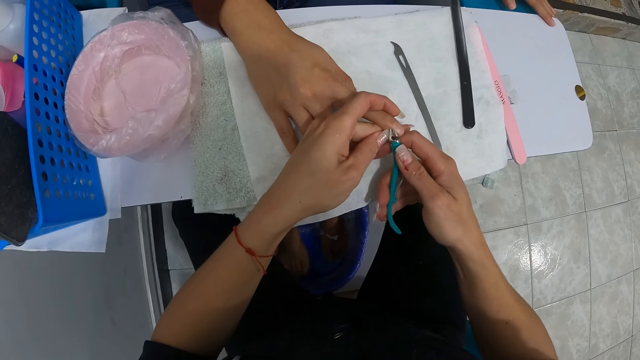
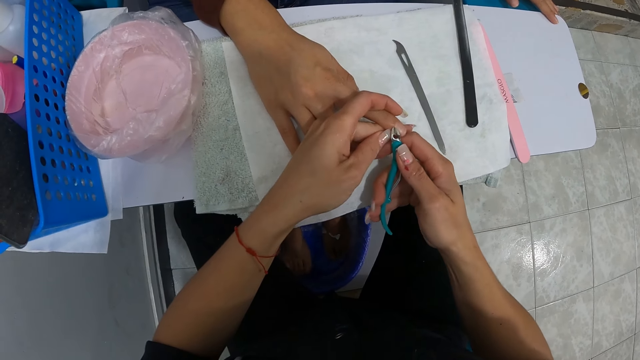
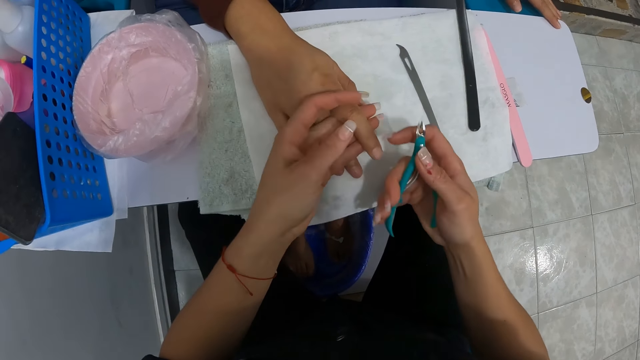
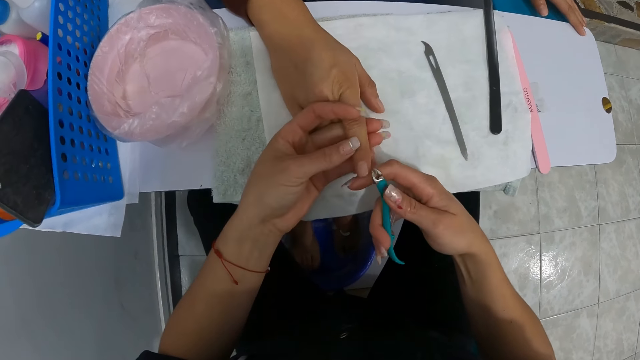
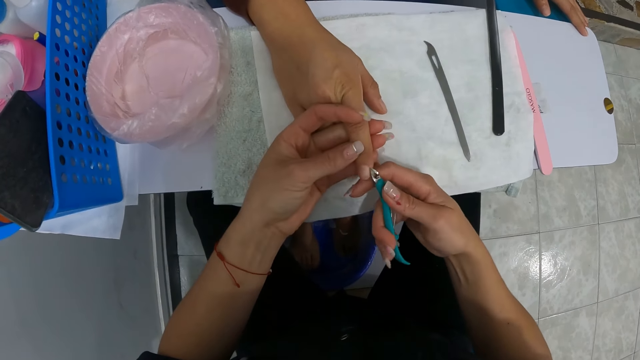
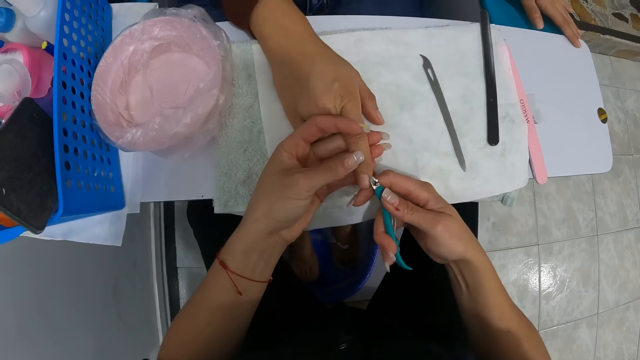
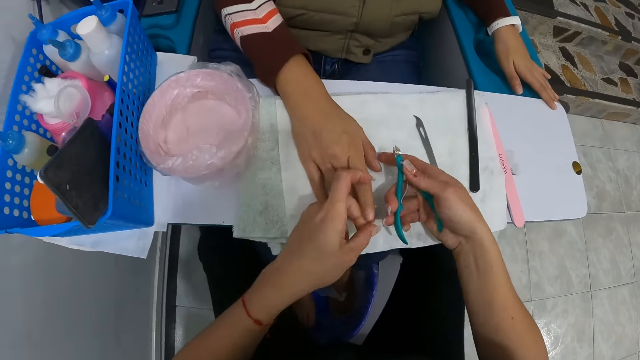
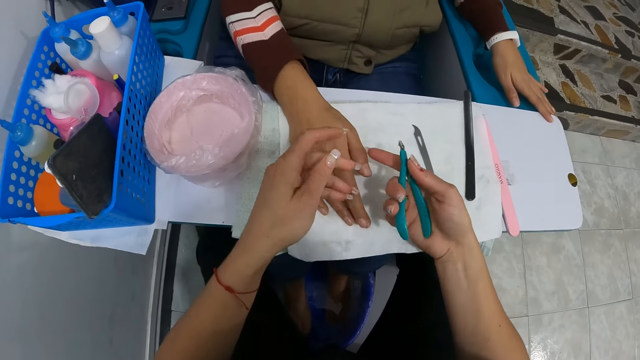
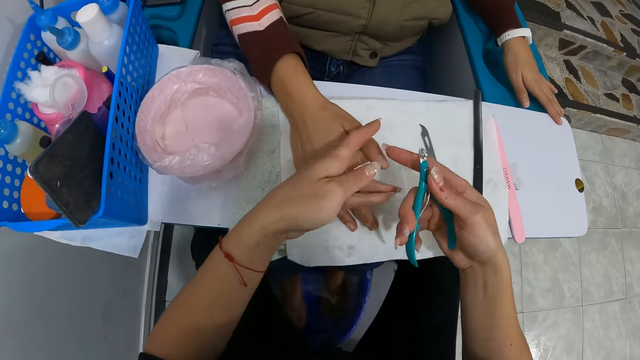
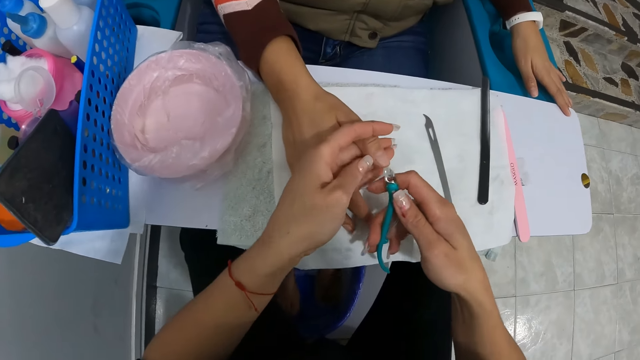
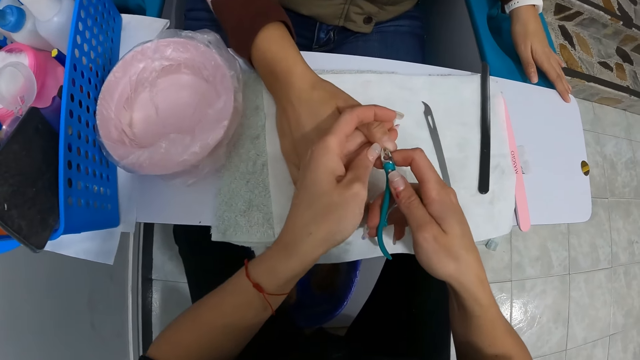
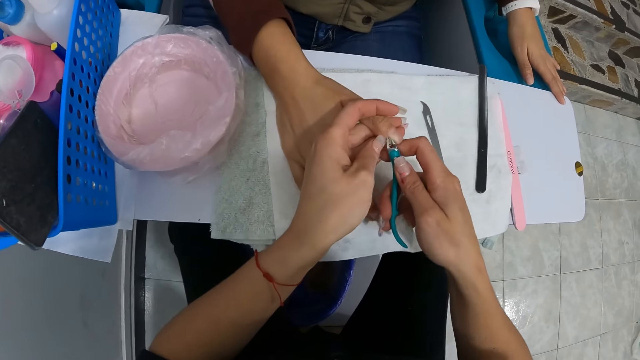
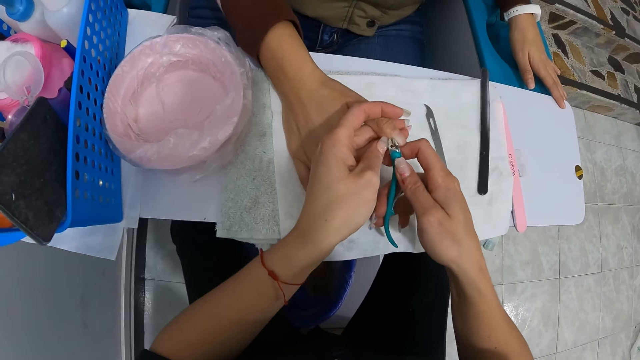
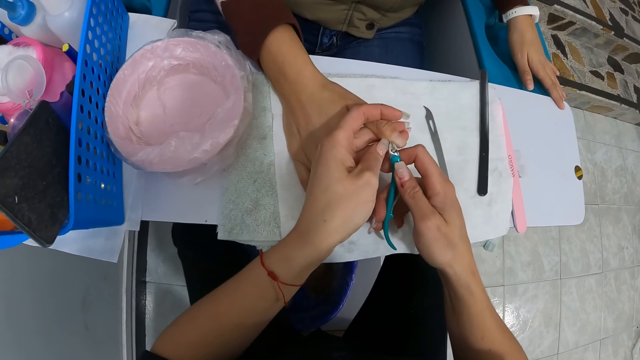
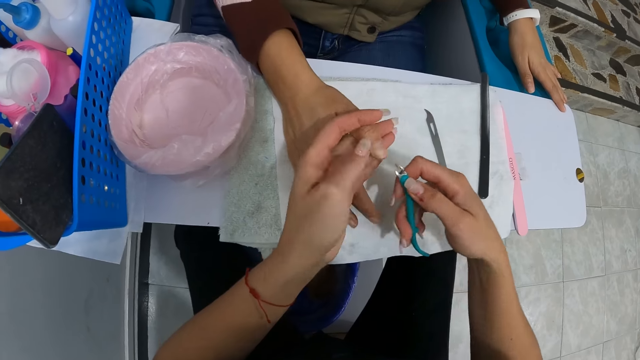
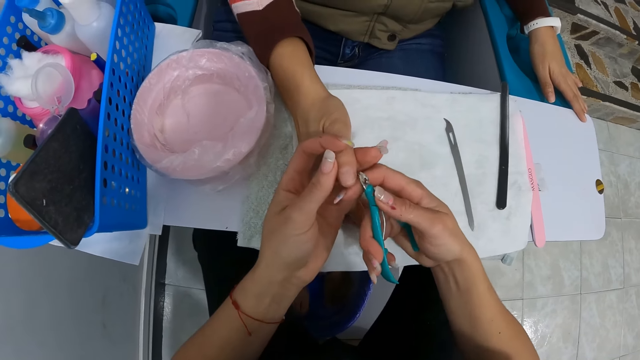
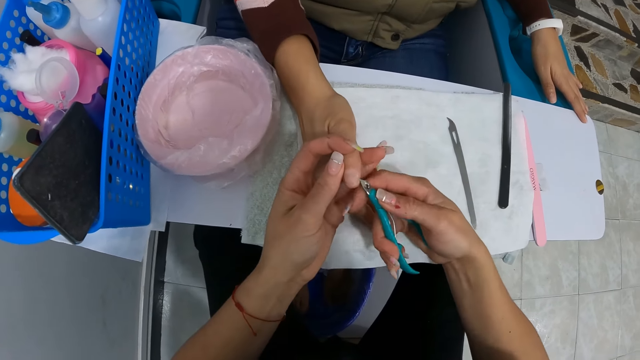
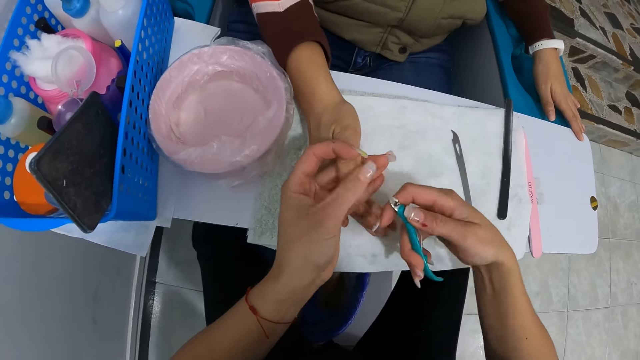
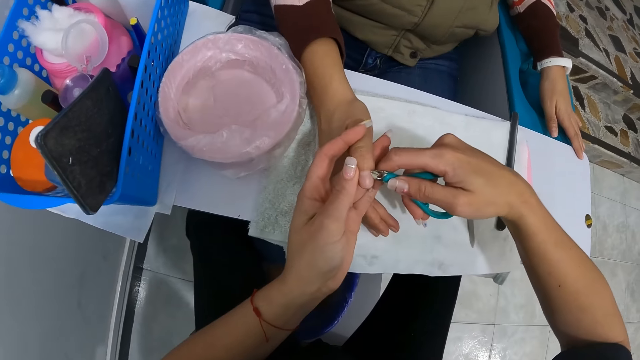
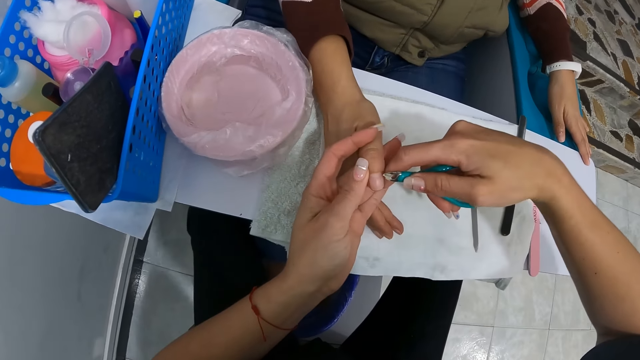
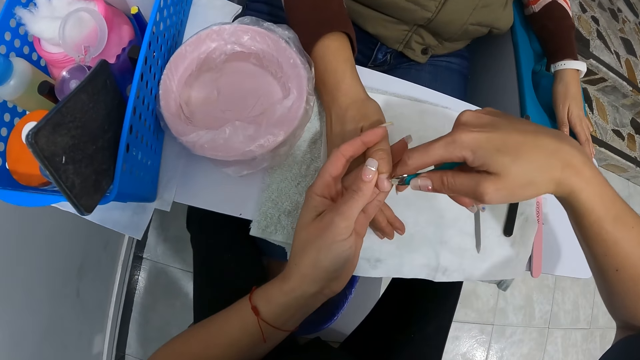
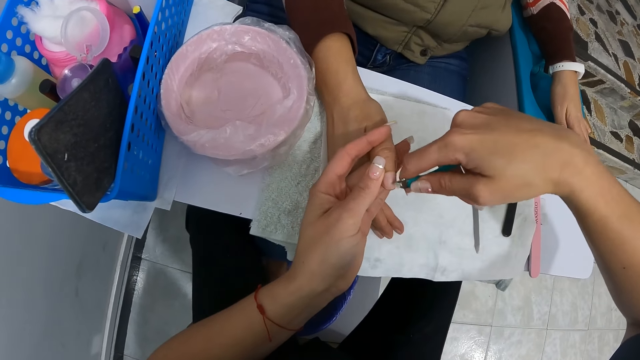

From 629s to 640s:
The camera wearer lifts the right thumb of the woman with her right hand. She holds the right thumb of the woman with her left hand. She trims the cuticles on the right thumb of the woman with the nail scissors in her right hand. She cleans the right thumb of the woman with her left thumb.

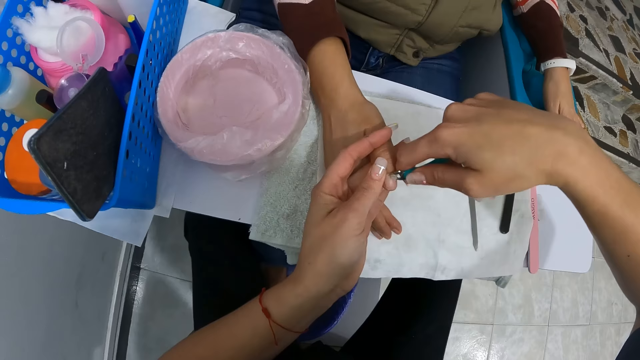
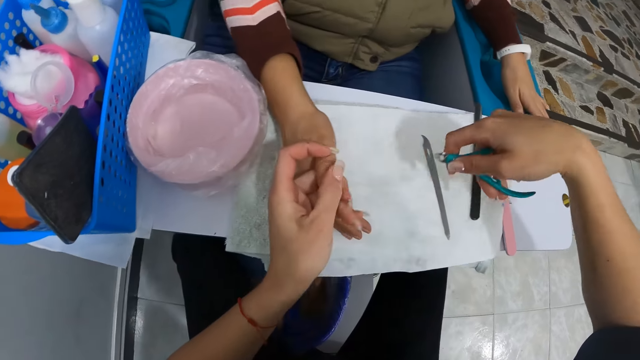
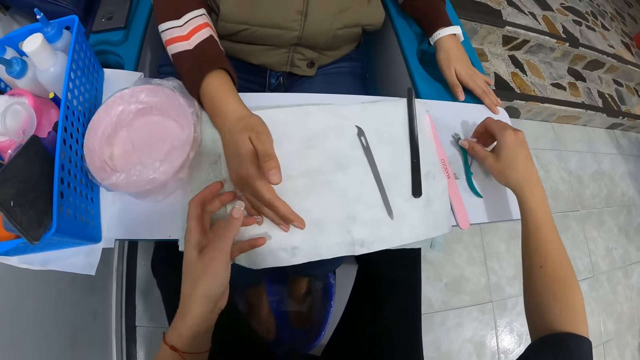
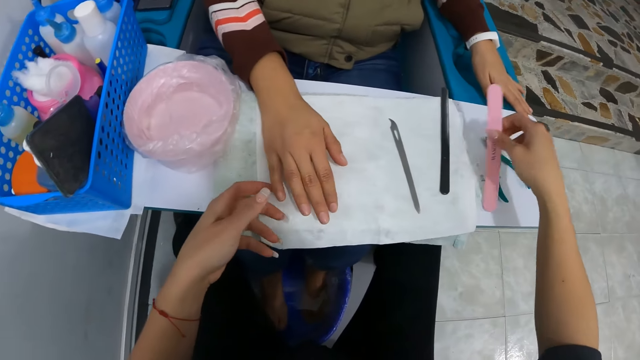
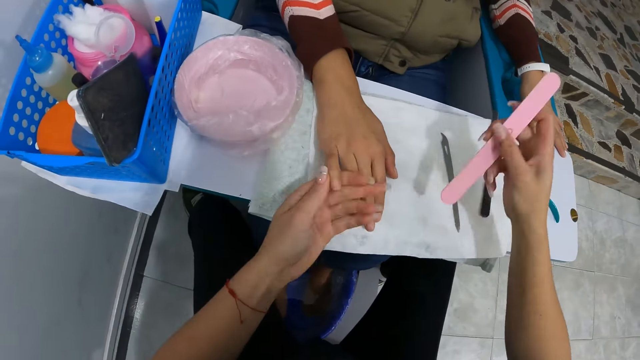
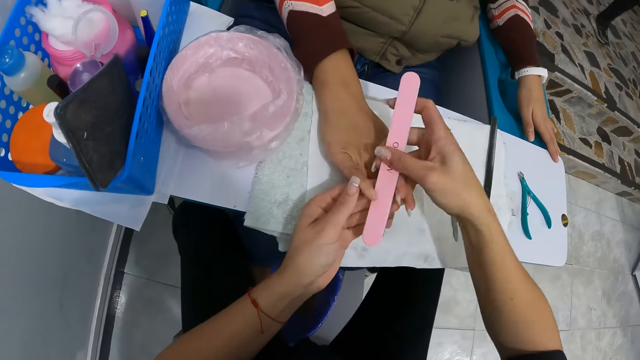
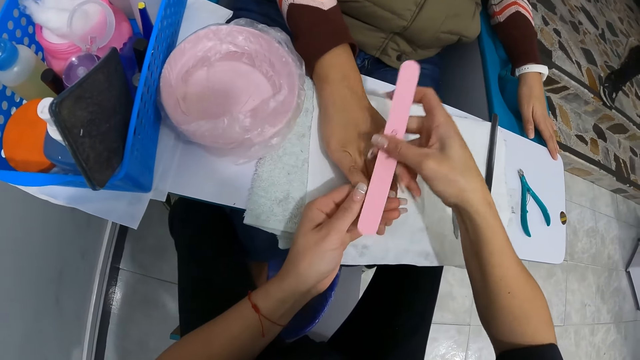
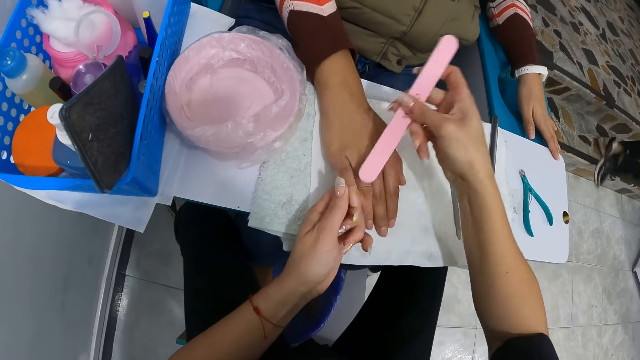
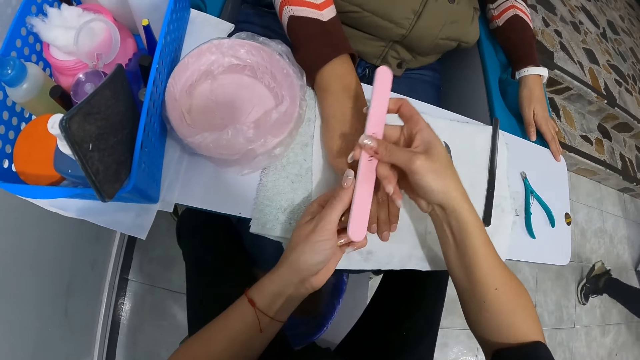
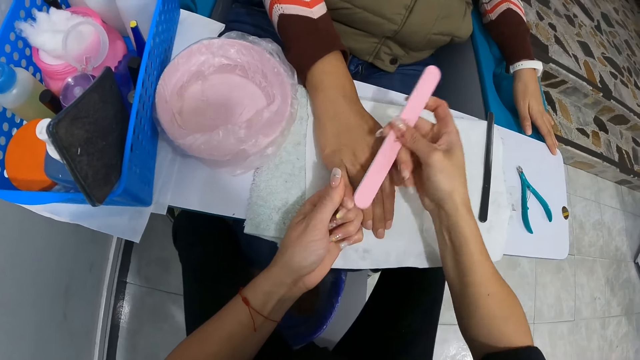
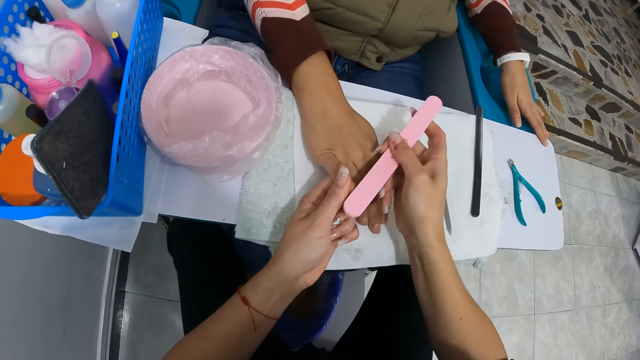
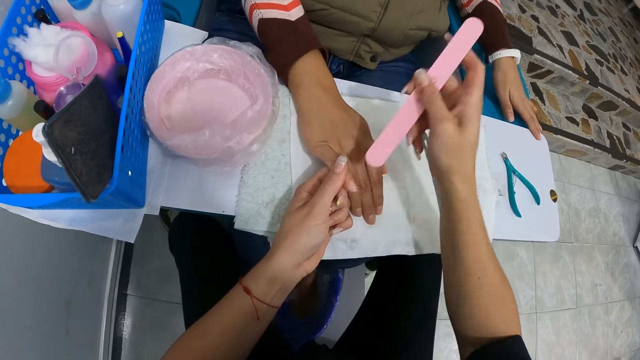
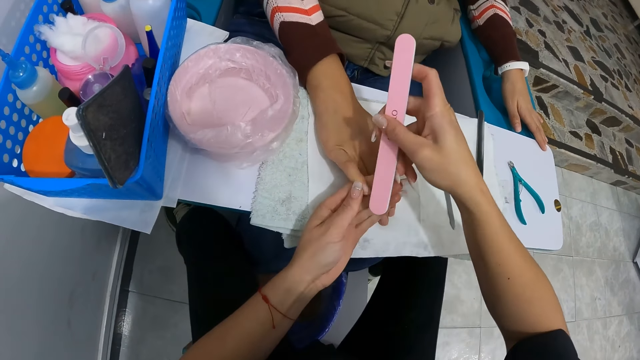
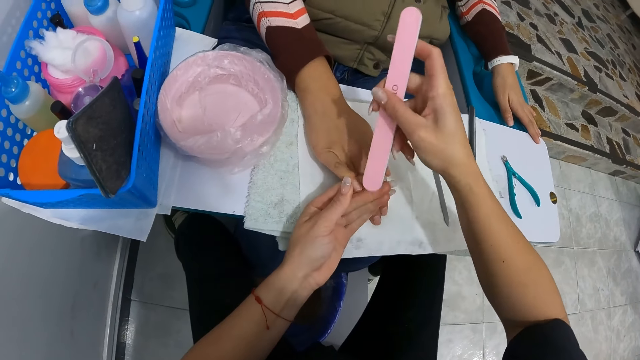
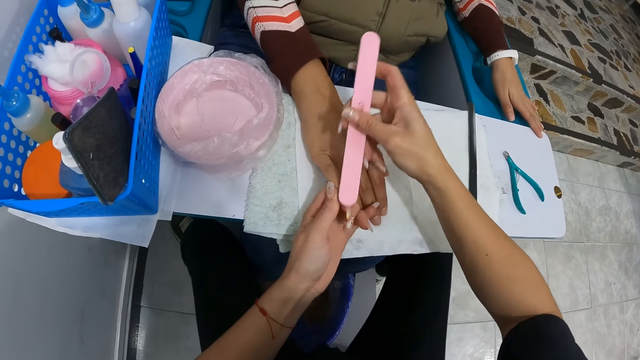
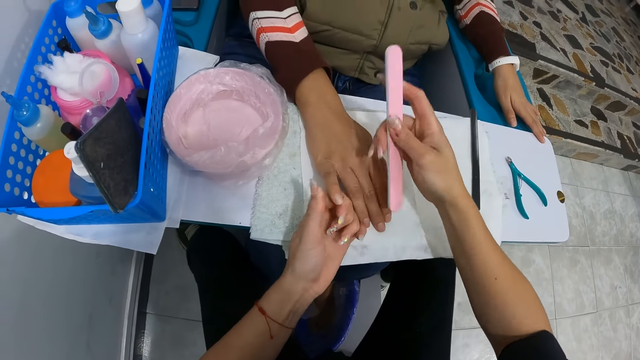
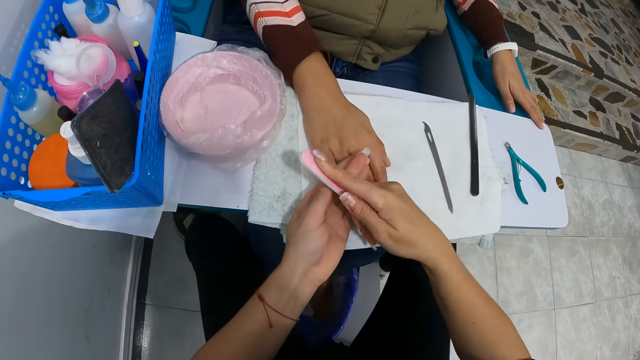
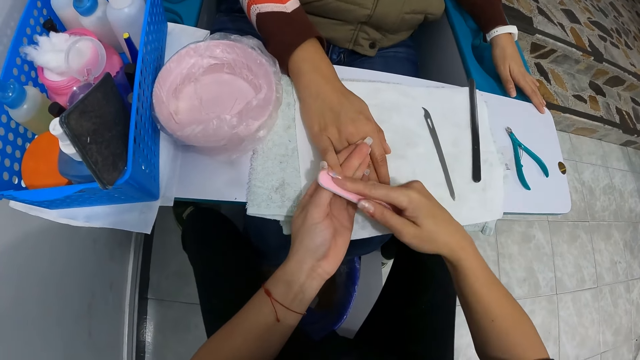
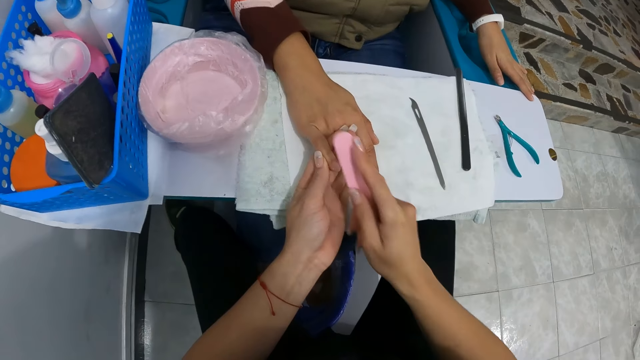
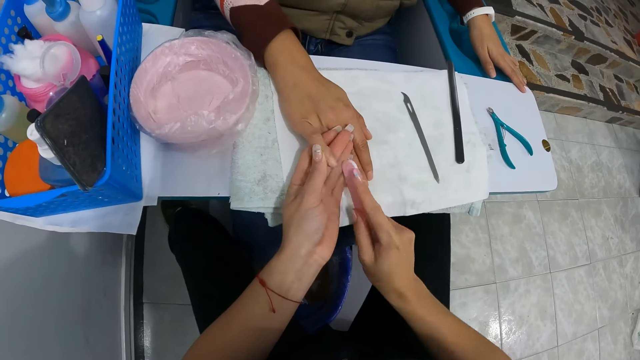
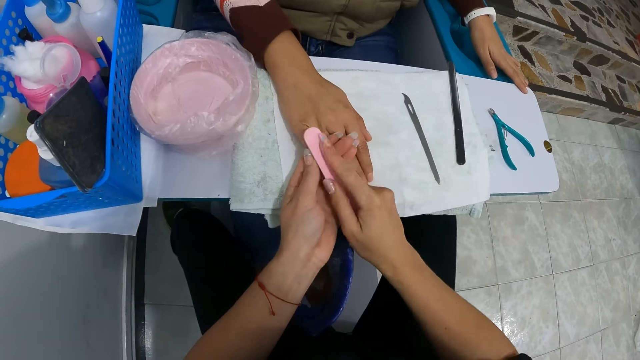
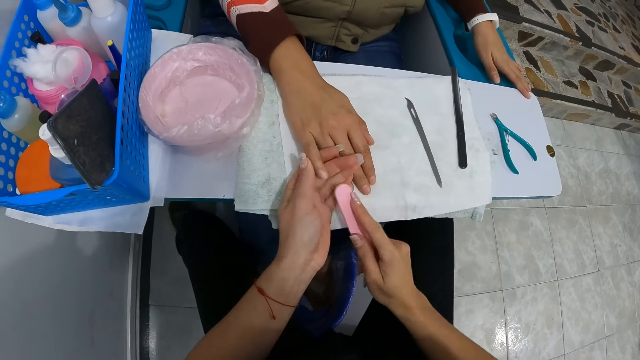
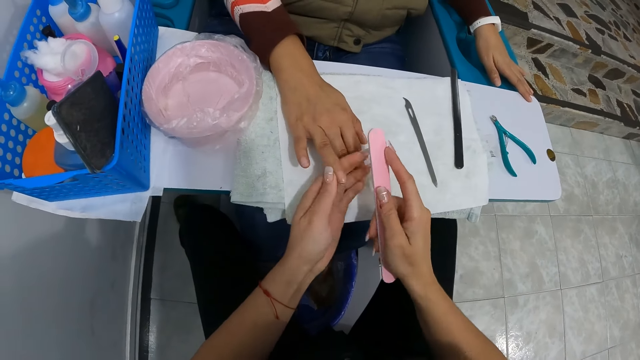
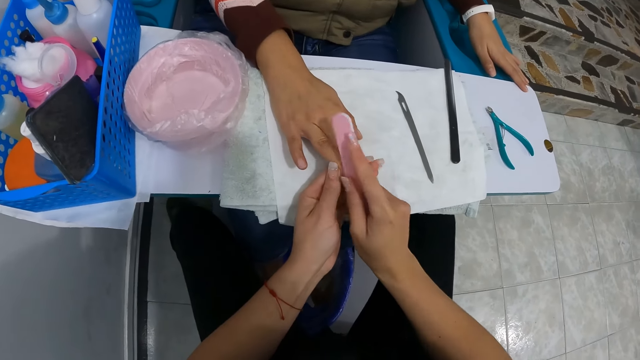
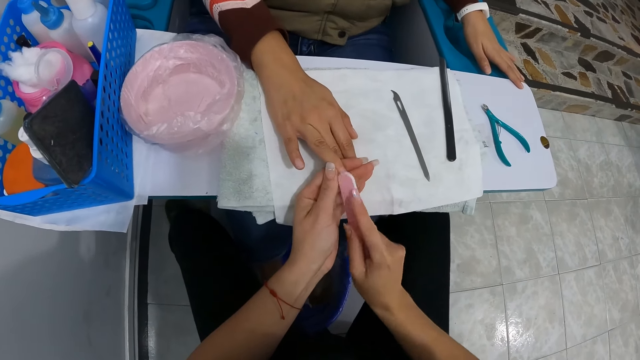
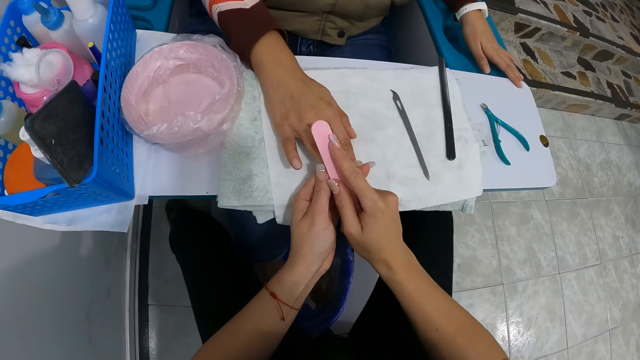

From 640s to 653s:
The camera wearer cleans the right thumb of the woman with her left thumb. She drops the nail scissors in her right hand on the desk. She picks up a nail file from the desk with her right hand. She holds the right pinky of the woman with her left hand. She hits the desk with the nail file in her right hand. She files the right pinky of the woman with the nail file in her right hand to shape the edges of the nail. She cleans the right pinky of the woman with her left thumb. She files the right pinky of the woman with the nail file in her right hand. She holds the right ring finger of the woman with her left hand. She files the right ring finger of the woman with the nail file in her right hand.
